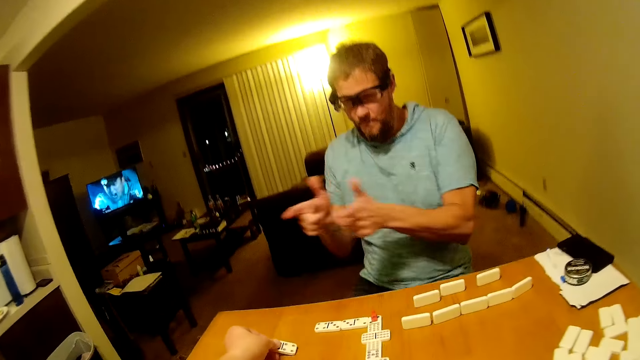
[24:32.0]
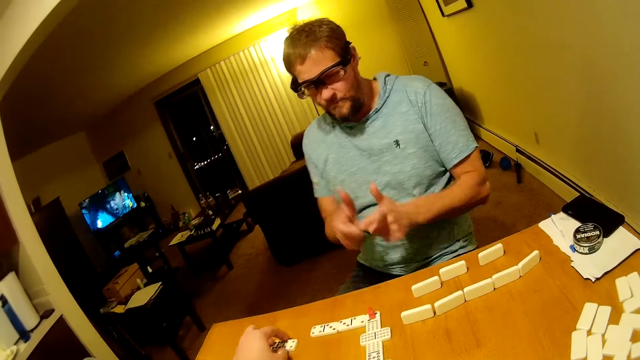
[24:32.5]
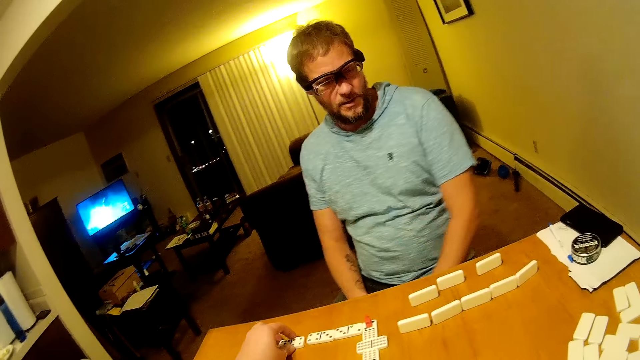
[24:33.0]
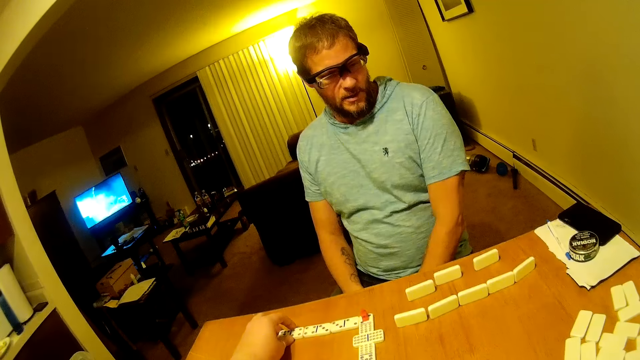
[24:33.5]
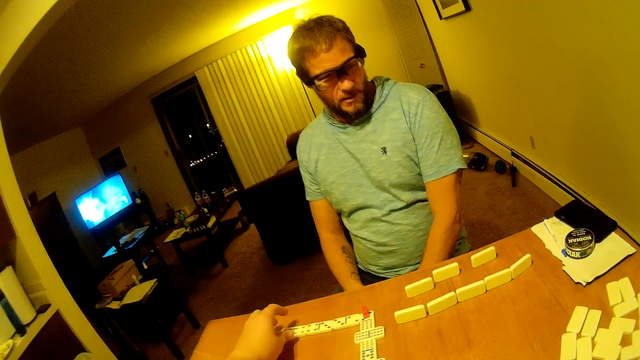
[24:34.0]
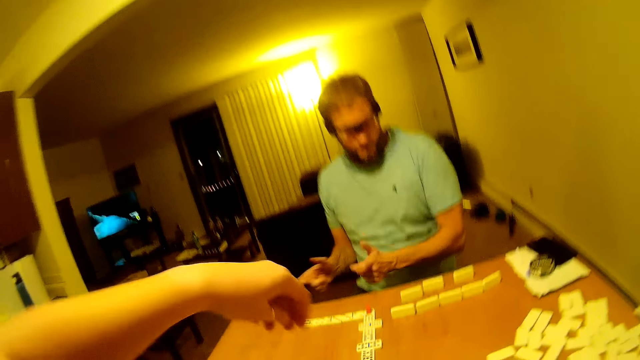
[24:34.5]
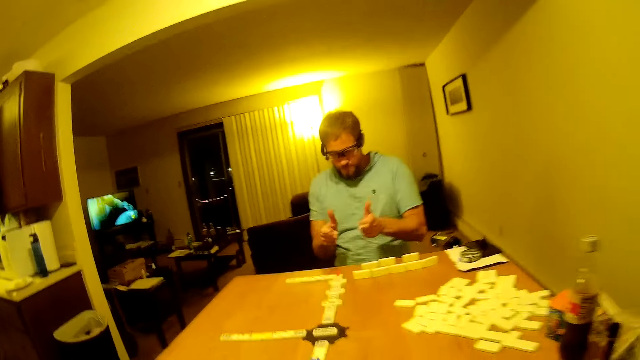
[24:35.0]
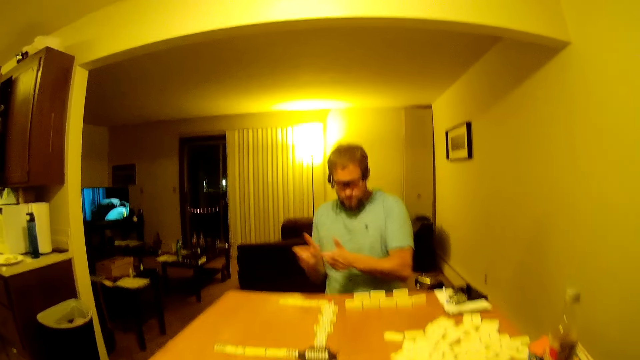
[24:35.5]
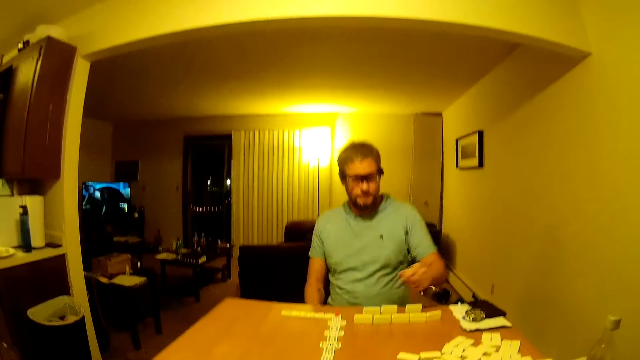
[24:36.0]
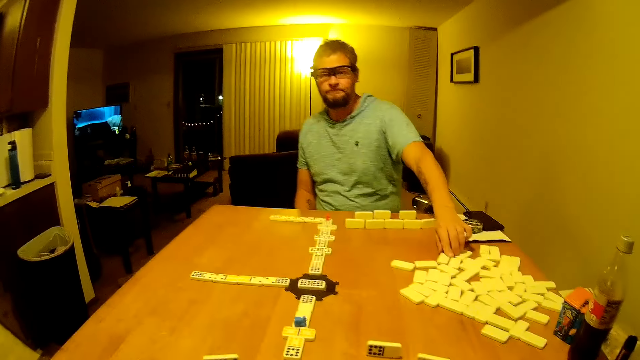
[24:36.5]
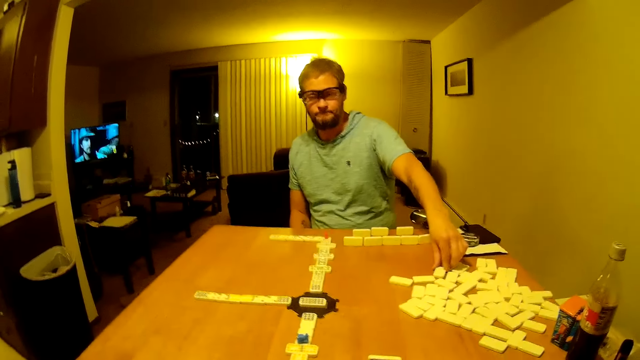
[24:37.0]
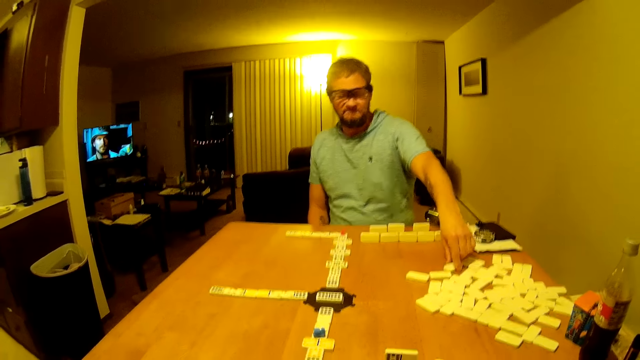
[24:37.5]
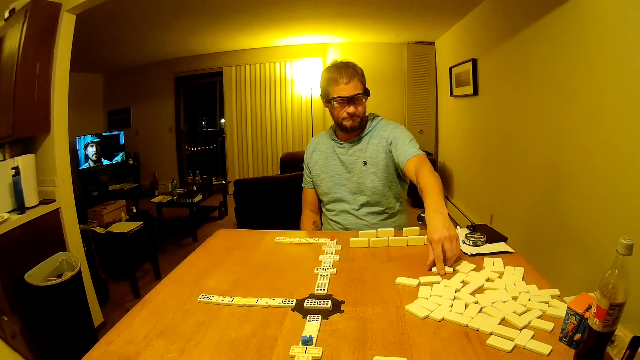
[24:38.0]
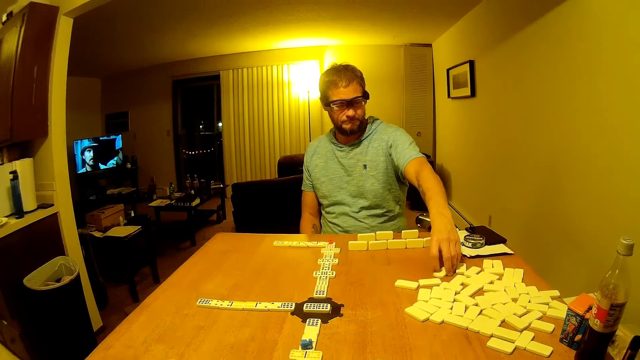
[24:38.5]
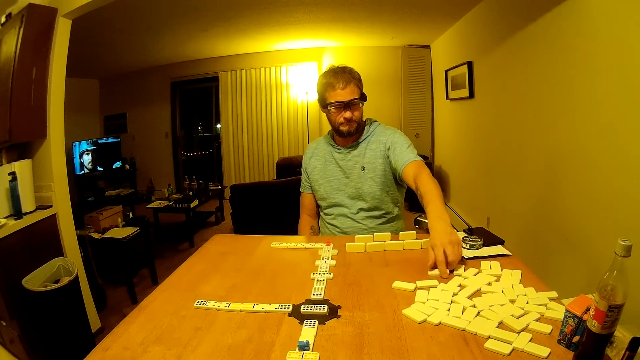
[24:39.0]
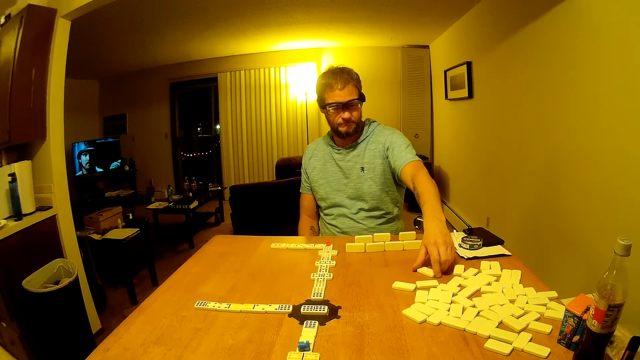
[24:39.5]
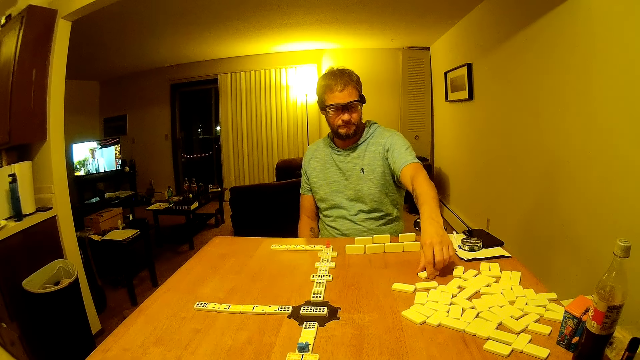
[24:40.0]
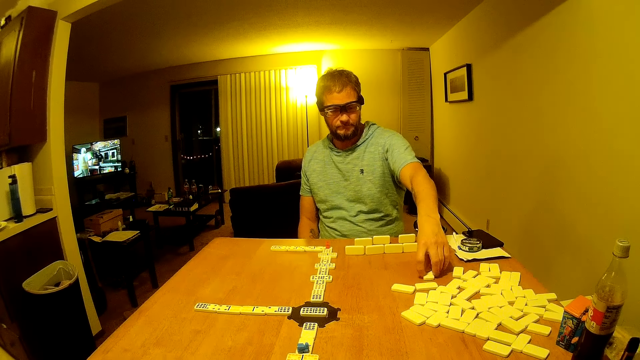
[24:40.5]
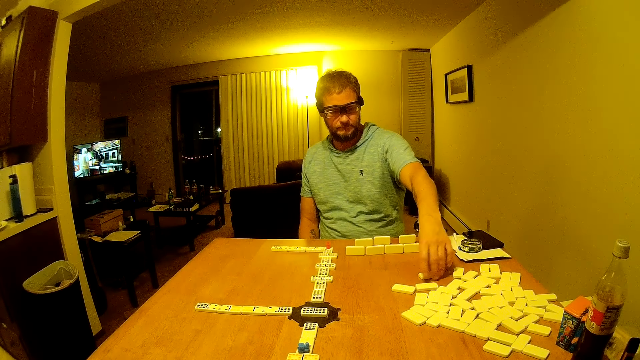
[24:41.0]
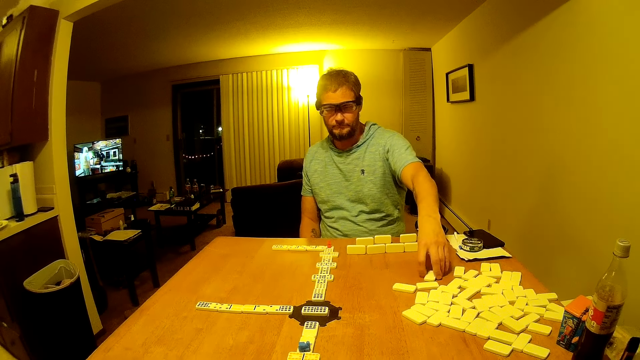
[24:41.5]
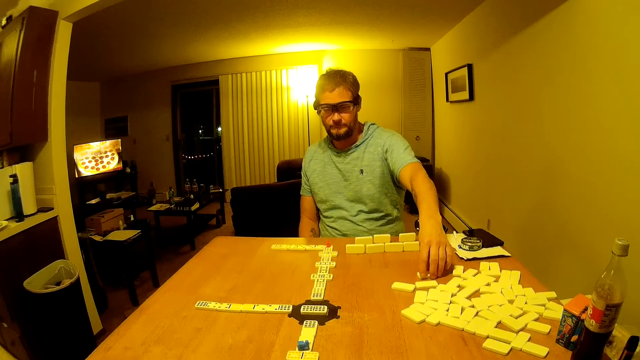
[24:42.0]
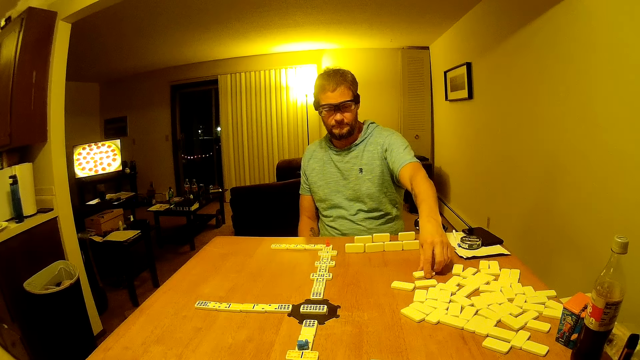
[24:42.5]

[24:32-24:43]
A man moves the hands. The camera wearer places a domino piece or word game board on the table. The man moves the hands. The man rotates the domino piece on the table. The man touches the word game board.

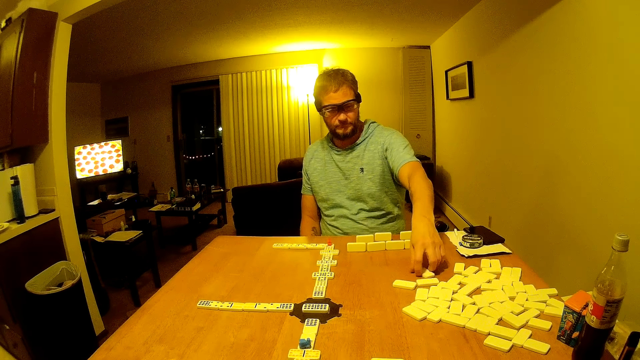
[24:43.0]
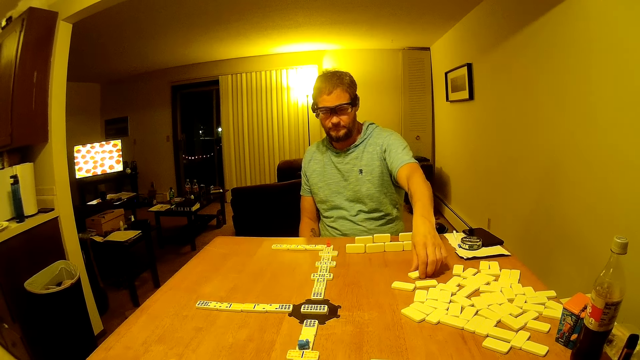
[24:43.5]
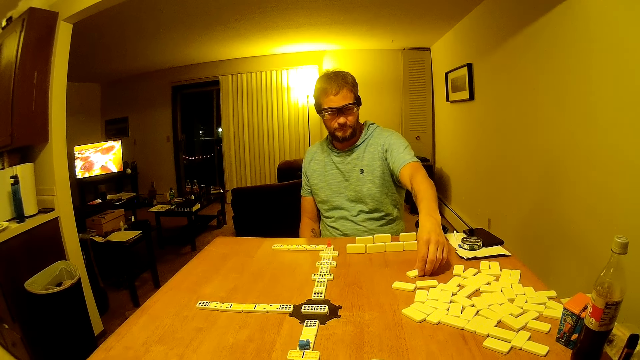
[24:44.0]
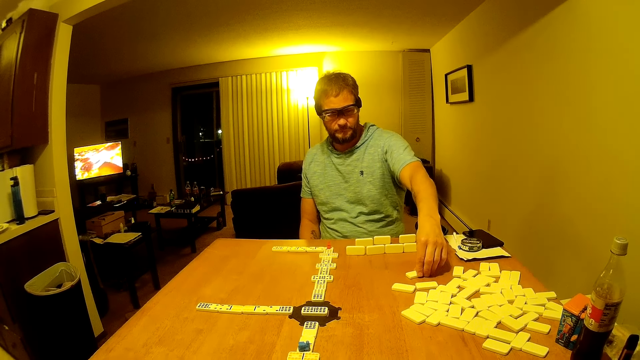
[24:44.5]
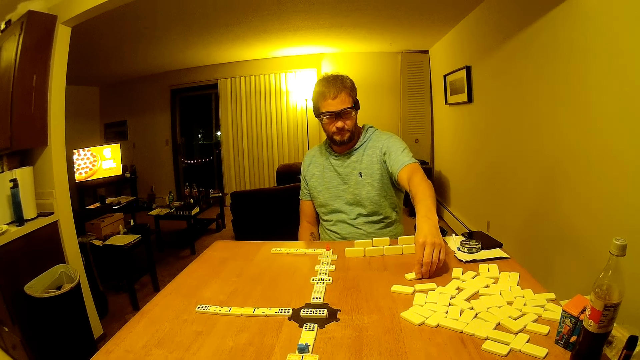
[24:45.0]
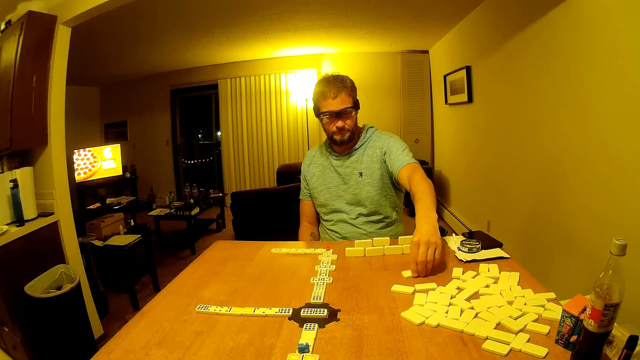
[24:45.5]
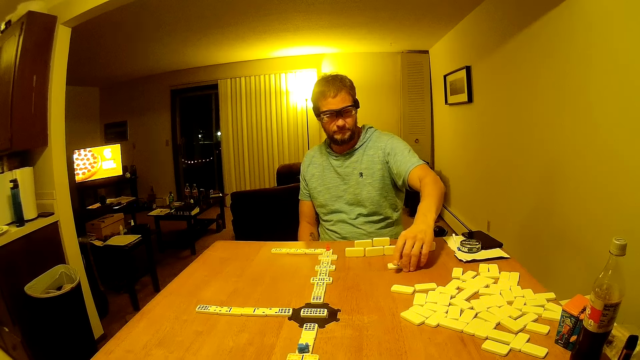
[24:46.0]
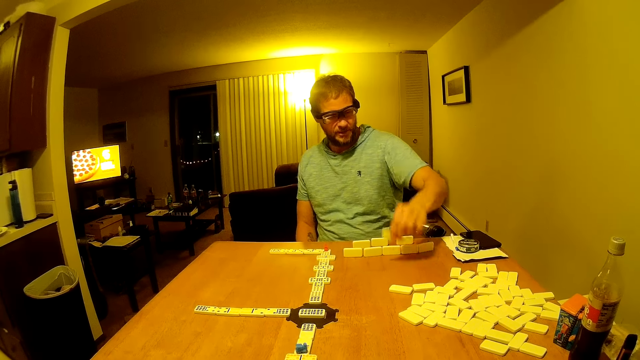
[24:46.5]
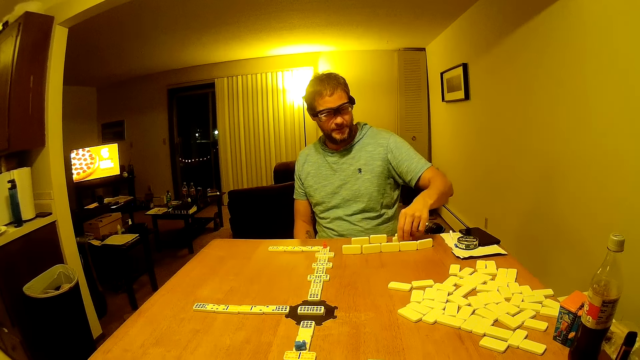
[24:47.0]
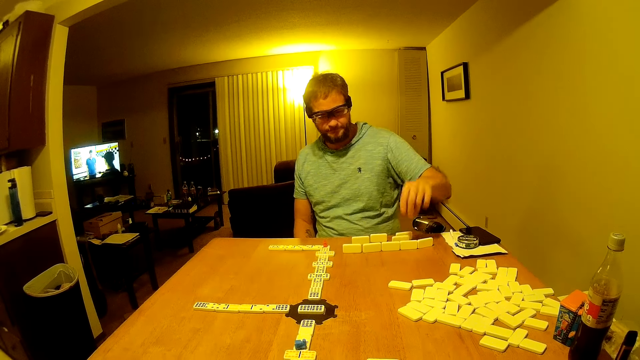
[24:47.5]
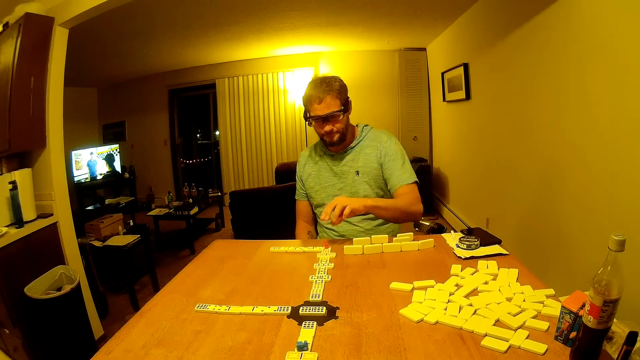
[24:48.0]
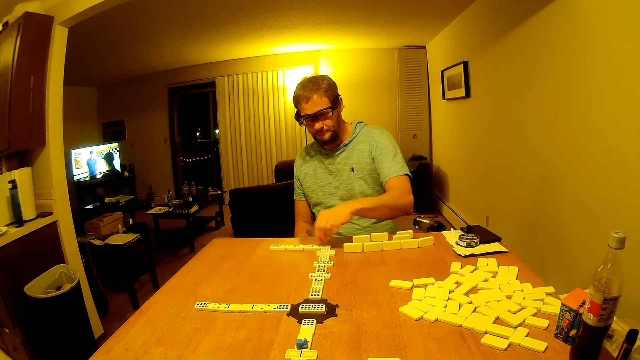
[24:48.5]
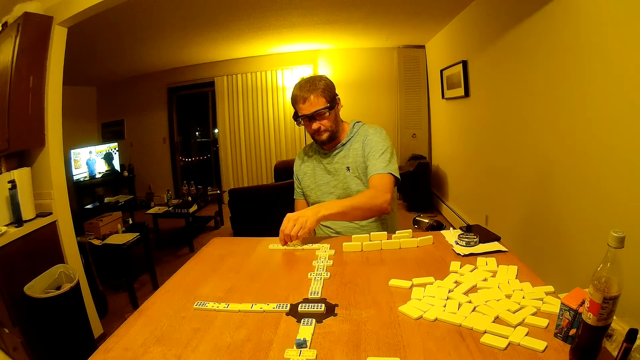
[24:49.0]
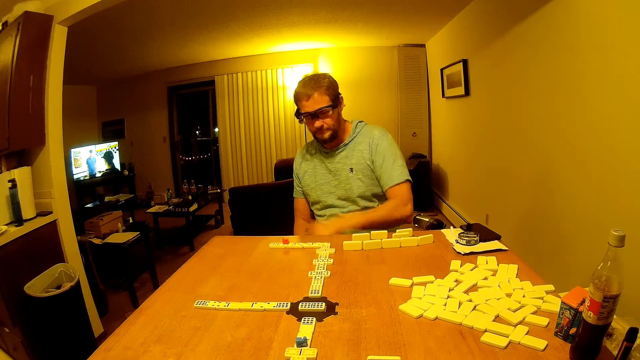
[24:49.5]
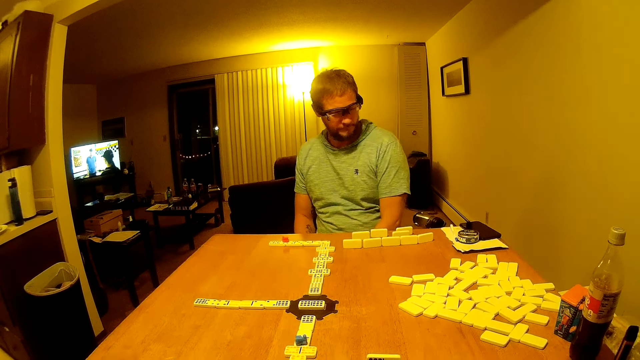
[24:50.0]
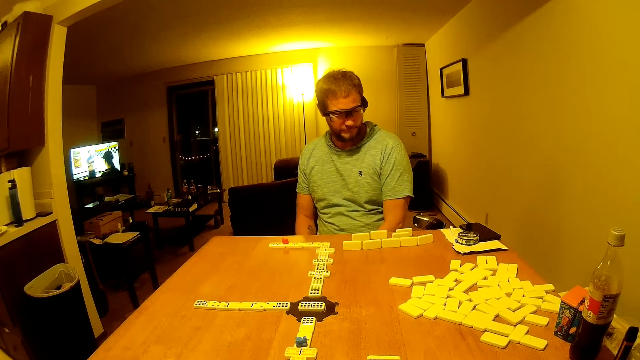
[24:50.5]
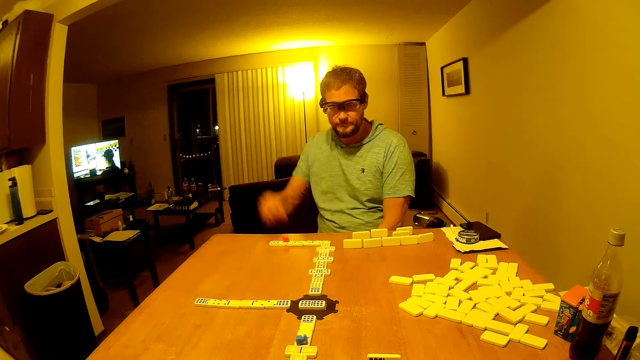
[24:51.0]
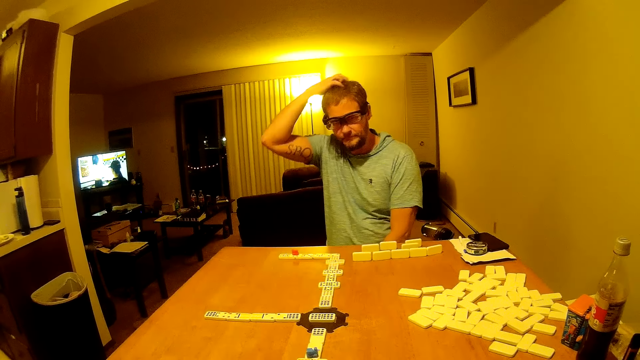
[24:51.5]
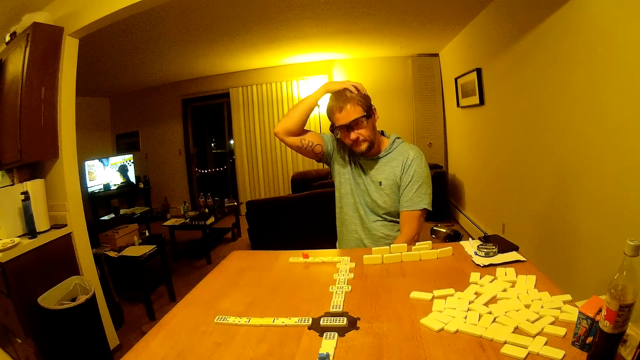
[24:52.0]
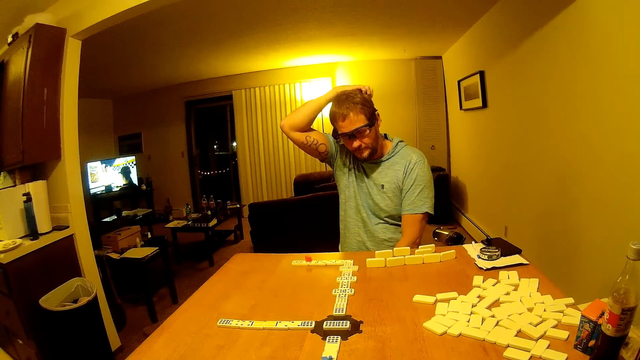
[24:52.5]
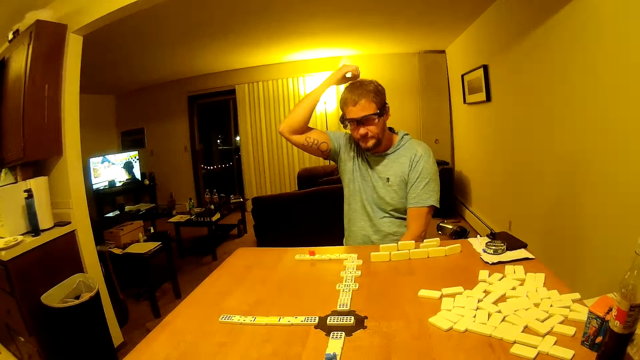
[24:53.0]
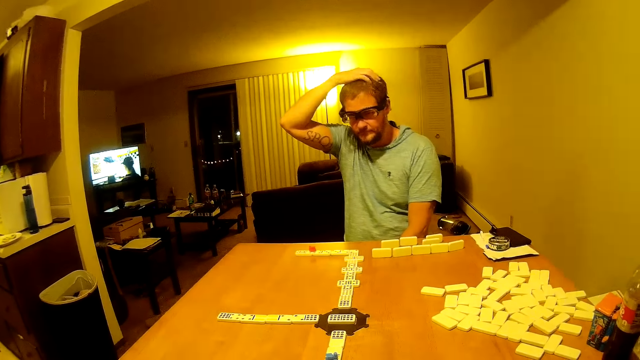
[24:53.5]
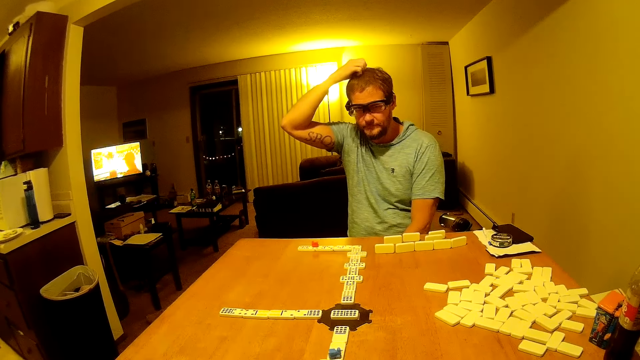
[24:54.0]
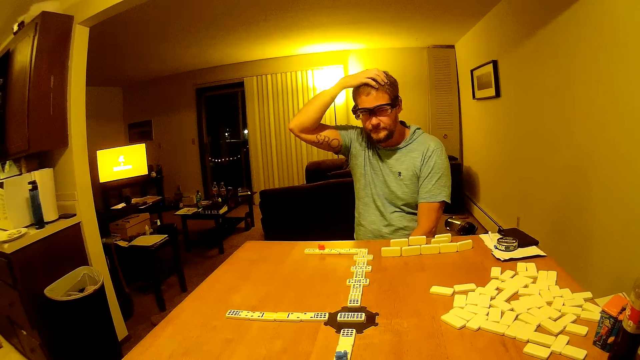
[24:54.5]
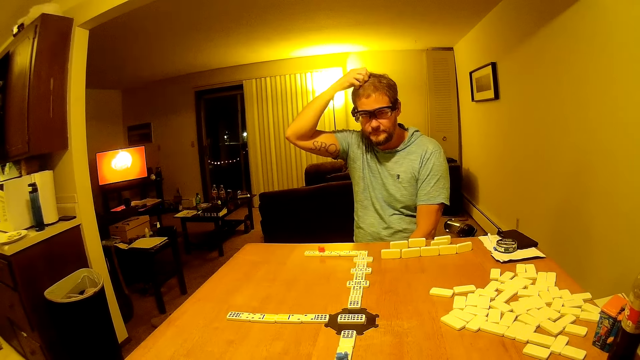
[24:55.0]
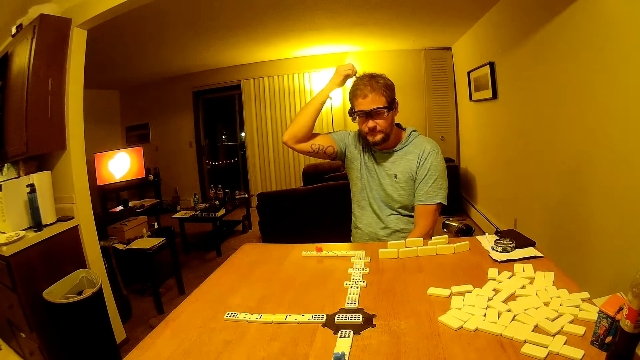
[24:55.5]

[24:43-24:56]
A man stares at the domino piece. He turns the domino piece, picks the domino piece and places the domino piece on the table. He picks the domino piece and places the domino piece on another piece. He looks around. He scratches the head. He holds the head.
